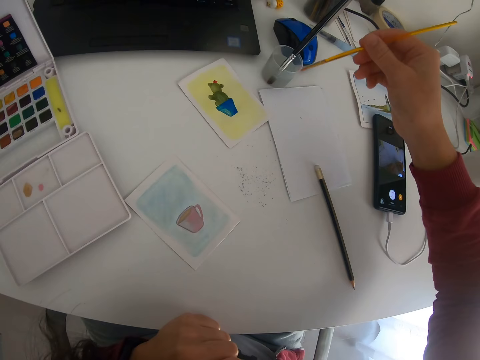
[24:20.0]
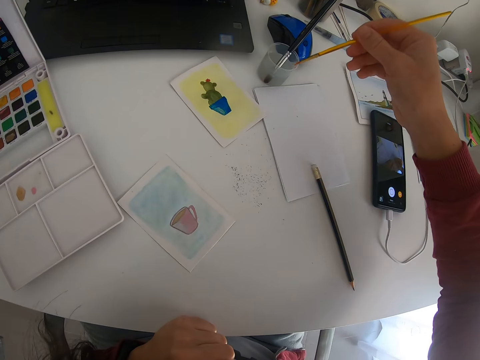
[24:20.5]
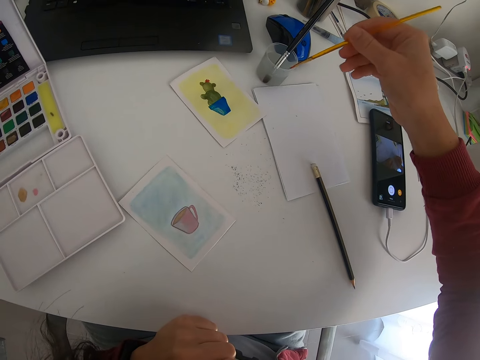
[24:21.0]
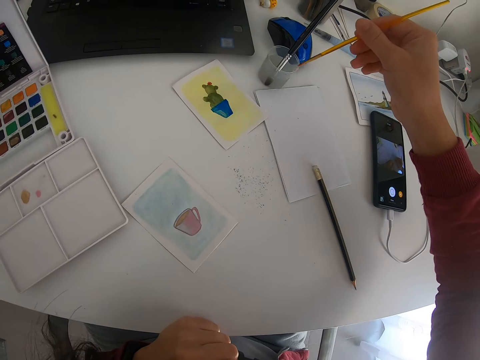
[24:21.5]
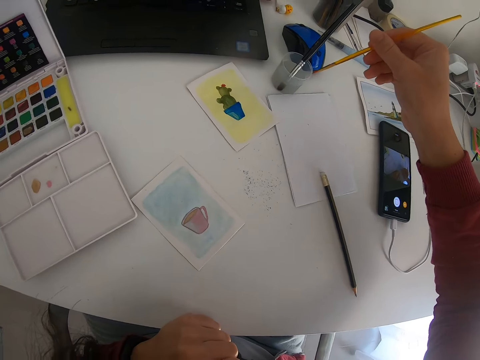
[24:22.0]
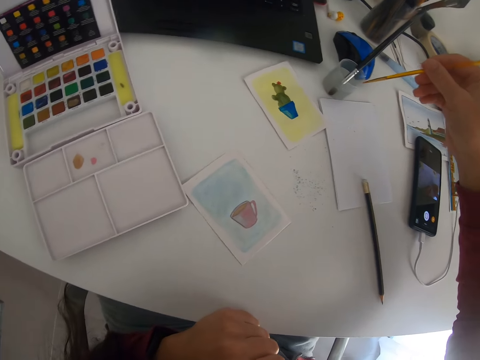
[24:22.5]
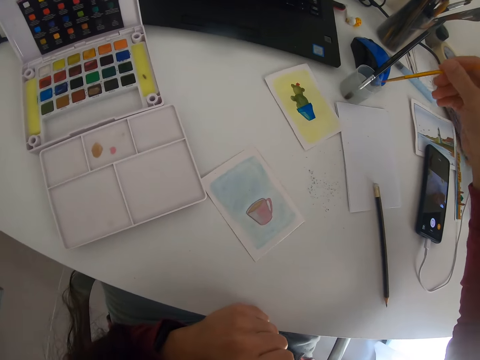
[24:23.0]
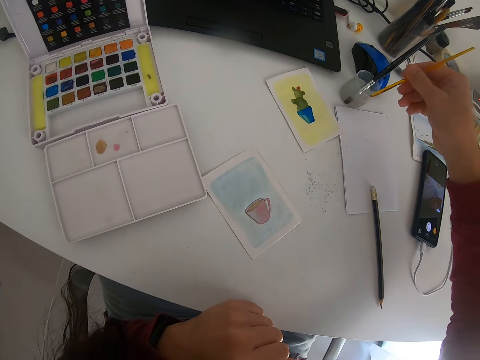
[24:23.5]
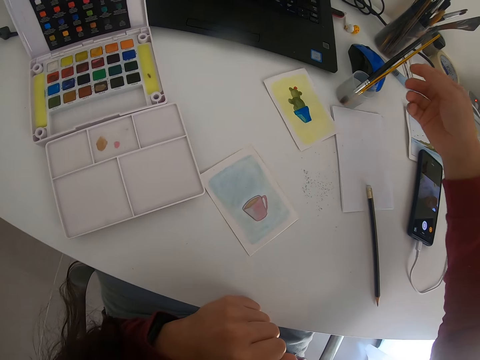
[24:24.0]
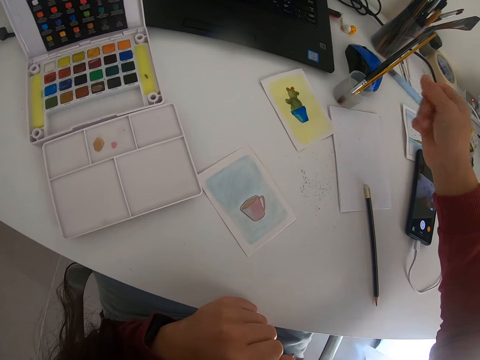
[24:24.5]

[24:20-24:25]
The camera wearer rubs off excess liquid. They move the paint brush. They put the paint brush in the water. They move the hand.
